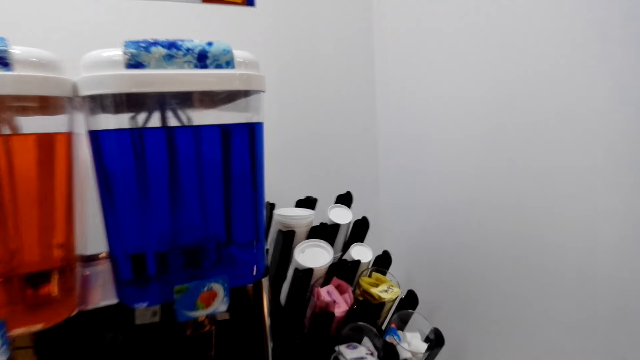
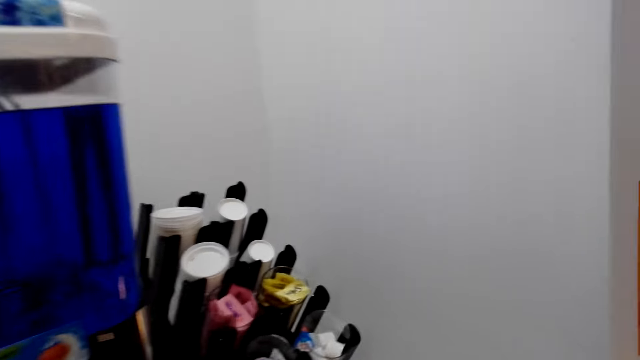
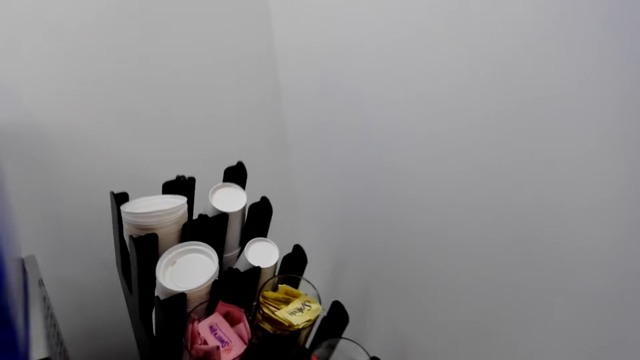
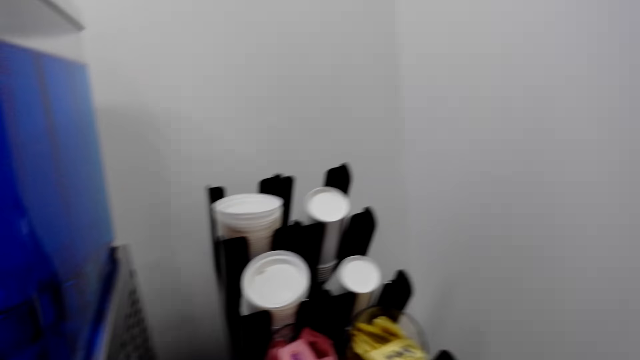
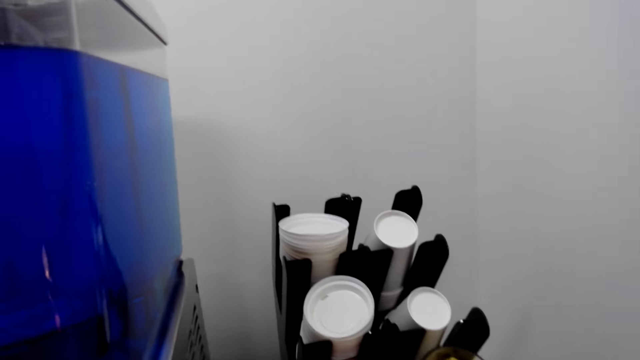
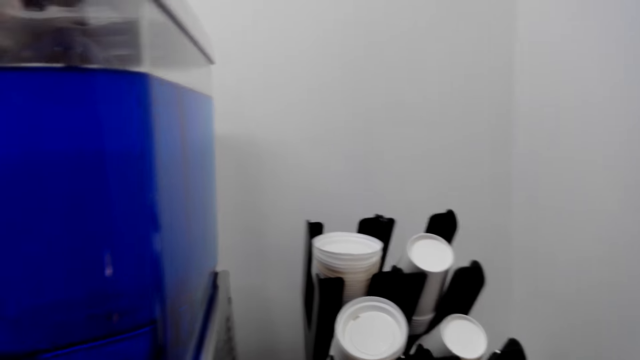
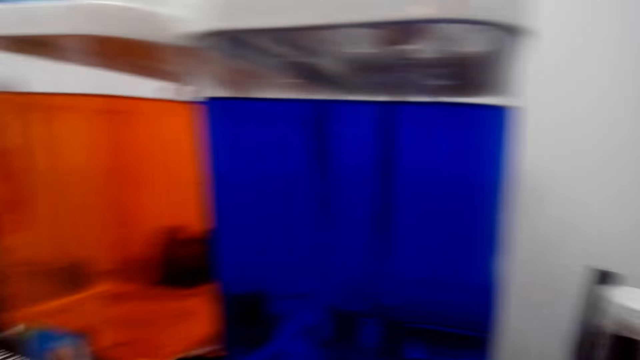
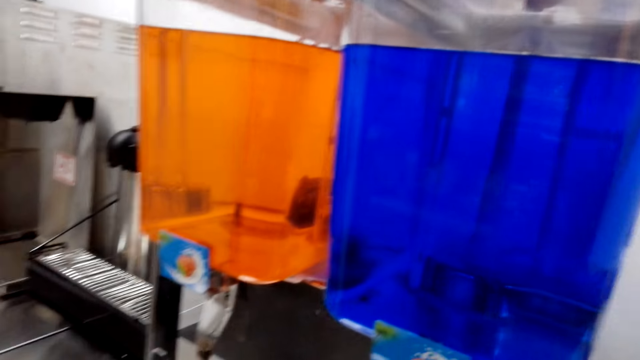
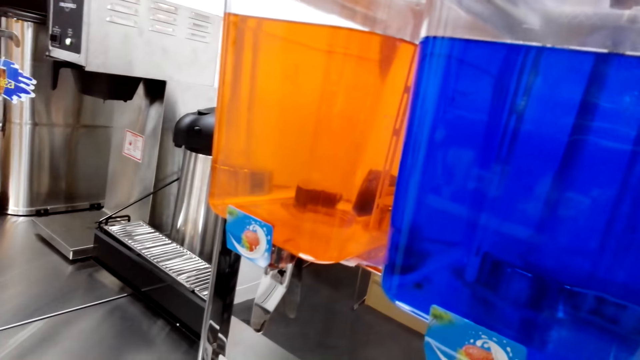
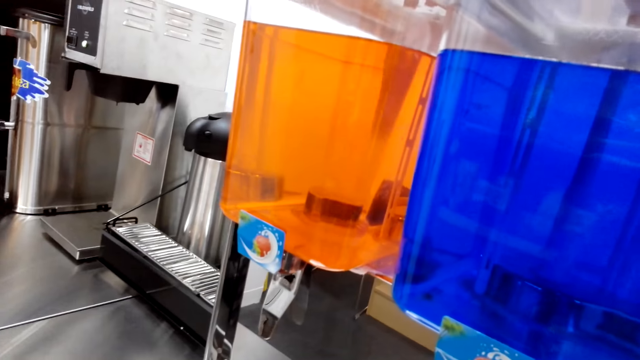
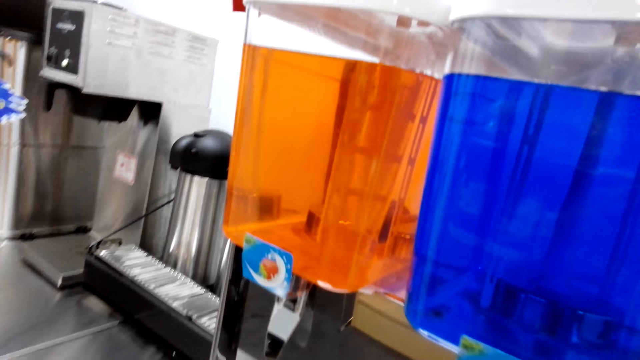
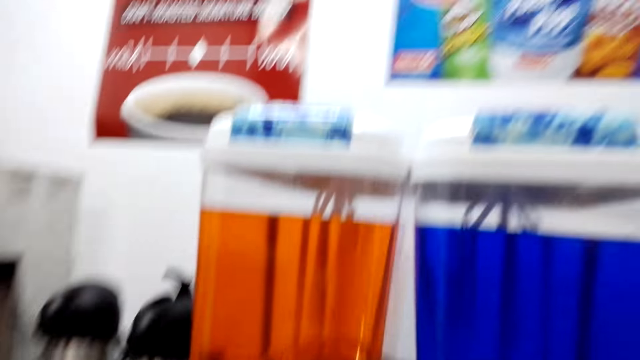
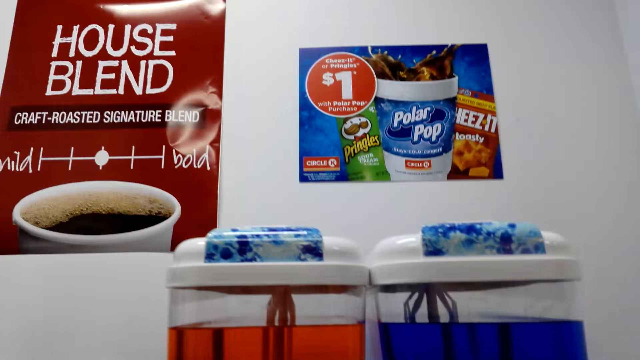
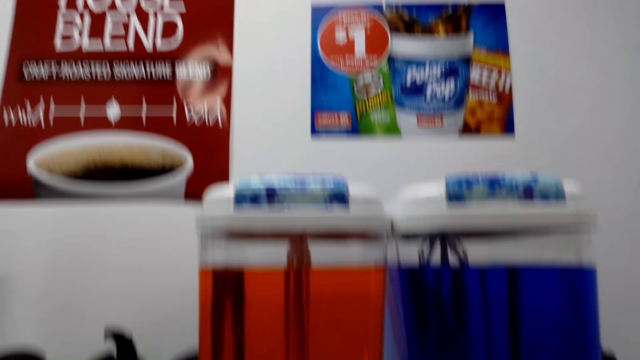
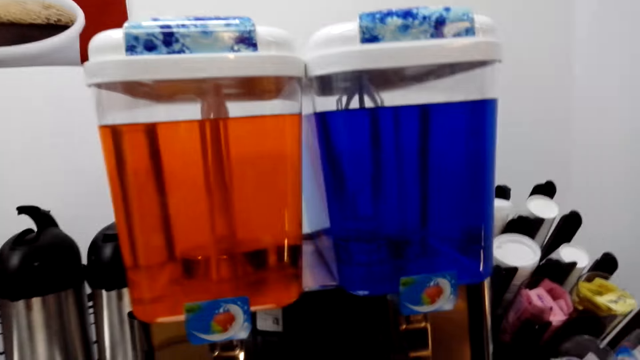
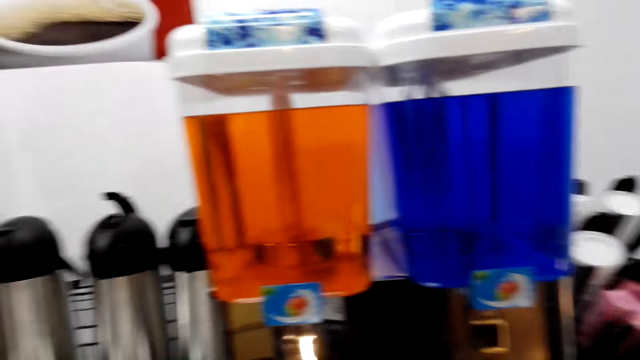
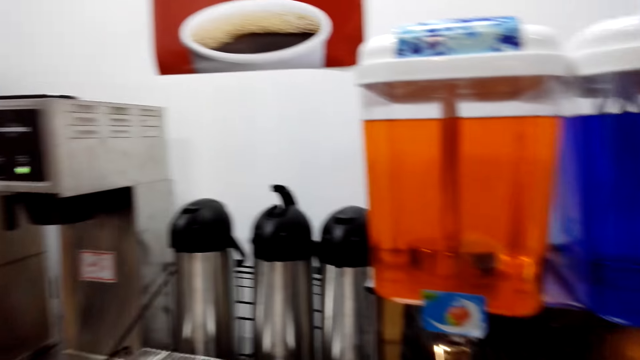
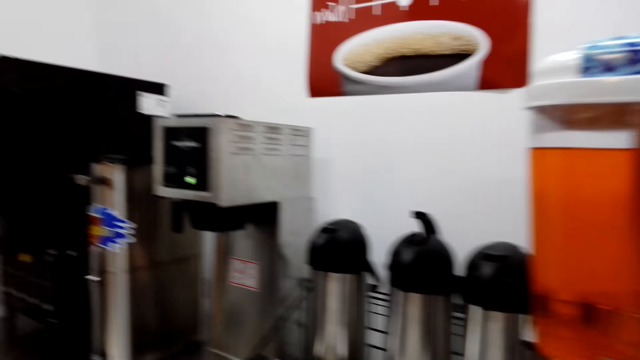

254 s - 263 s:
The camera wearer looks around. They move around. They collect something. They look around.

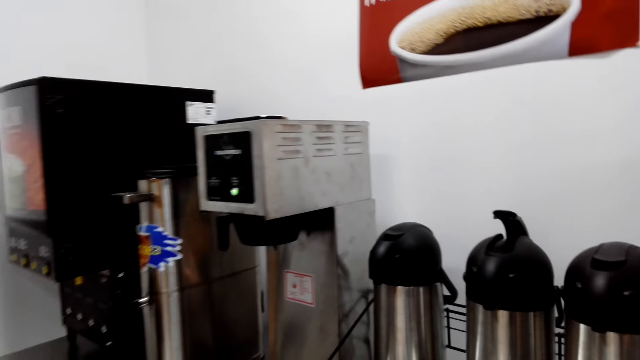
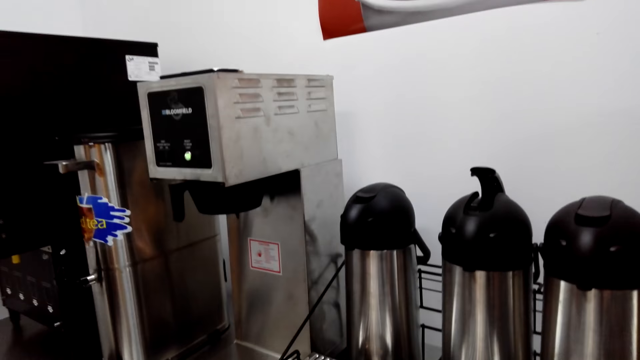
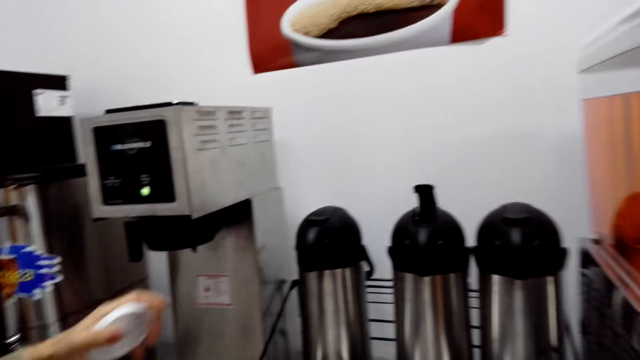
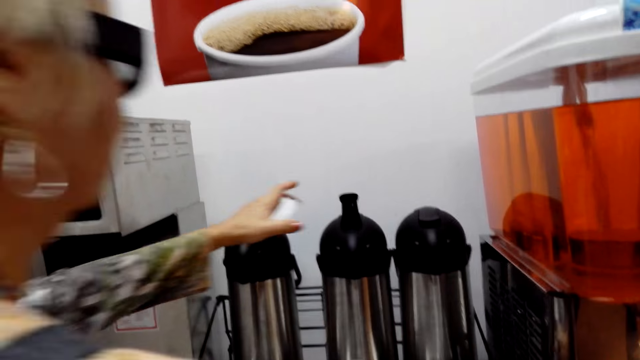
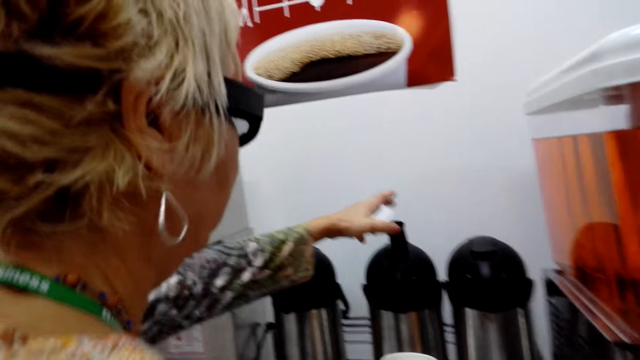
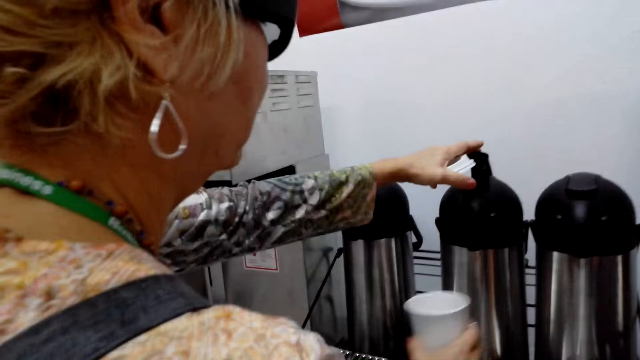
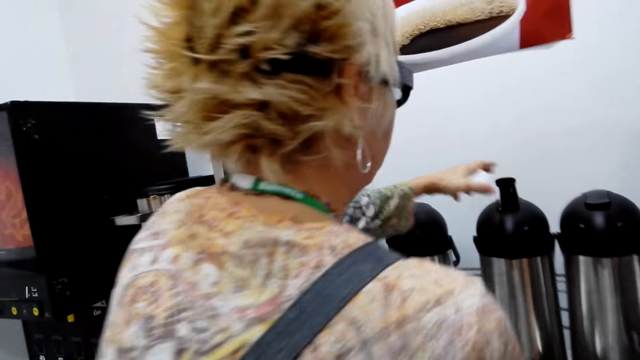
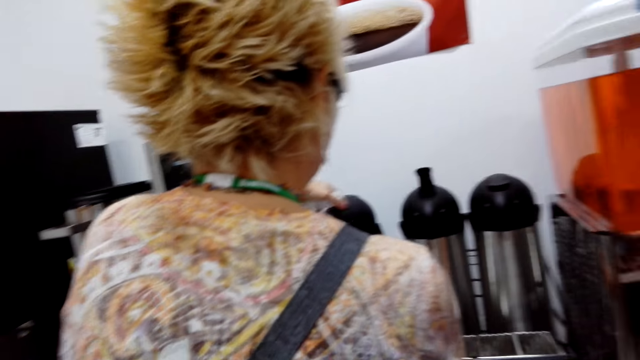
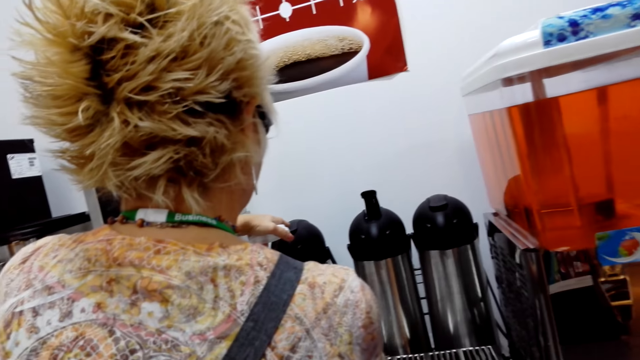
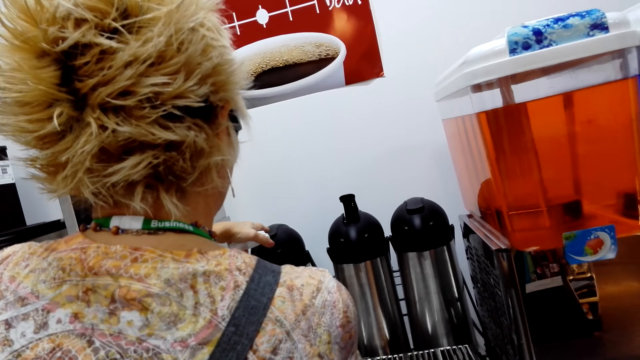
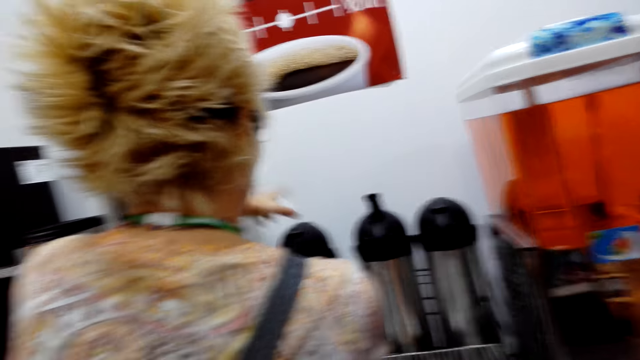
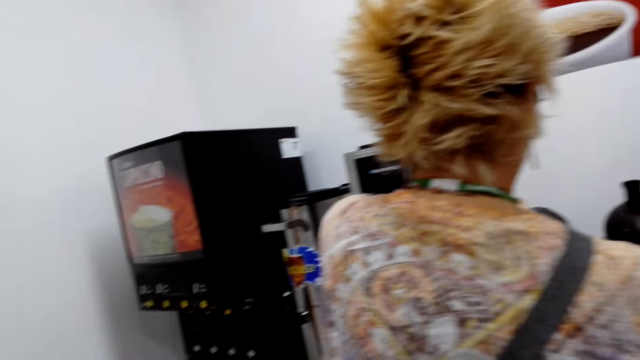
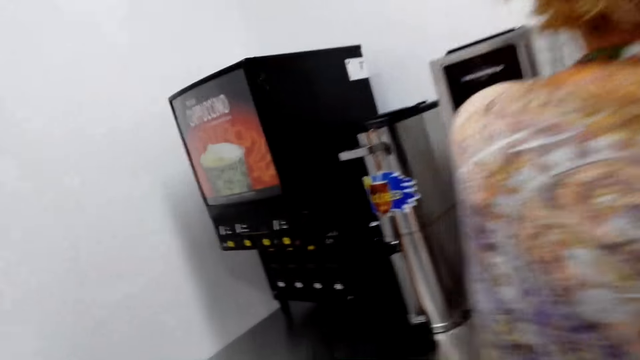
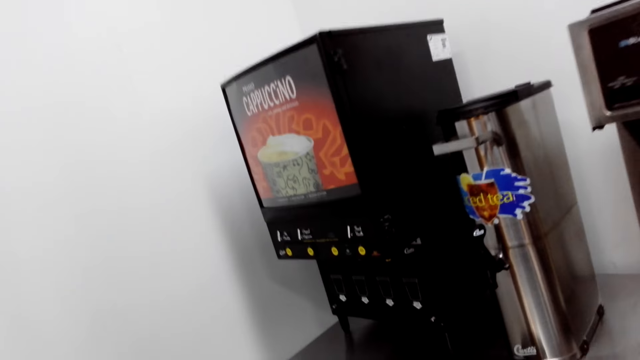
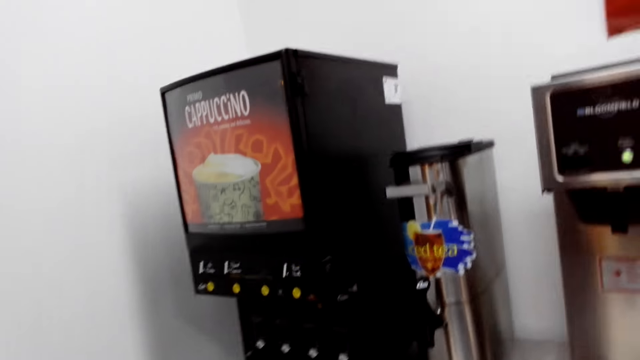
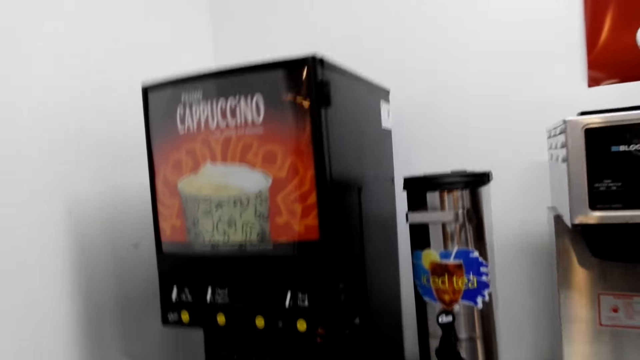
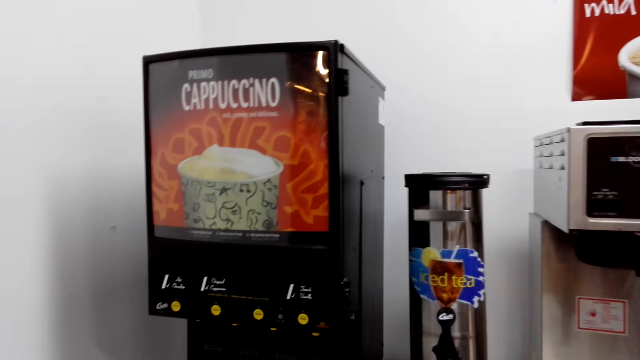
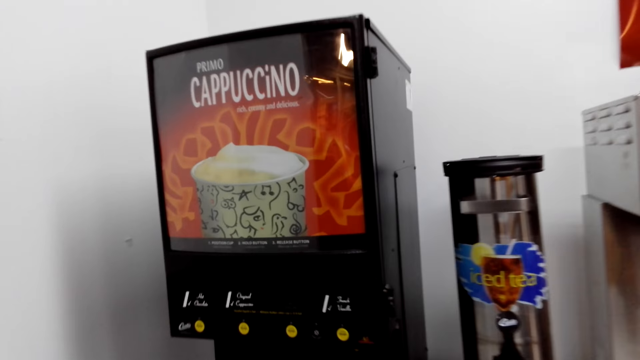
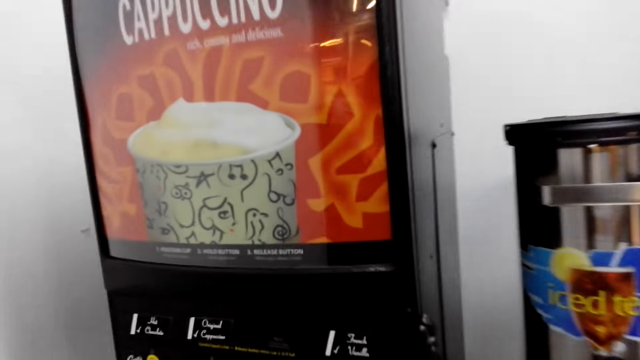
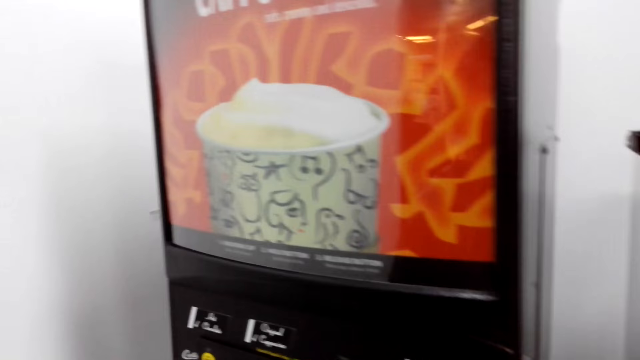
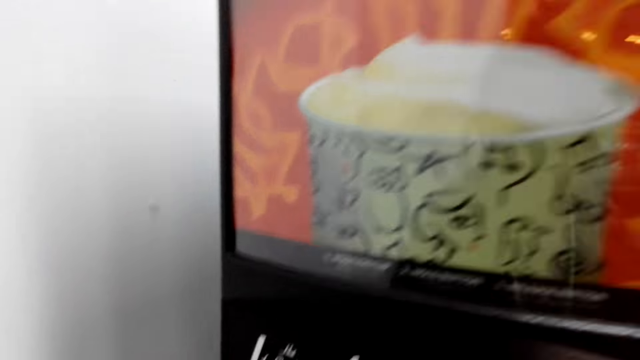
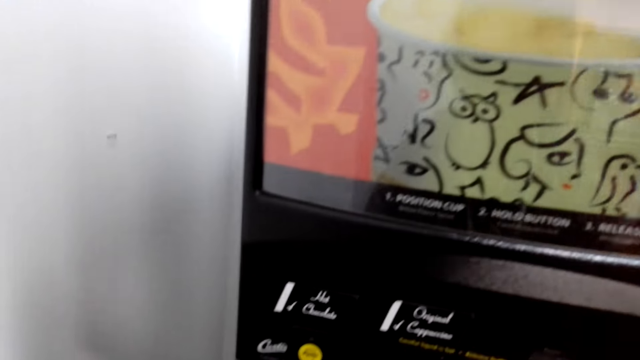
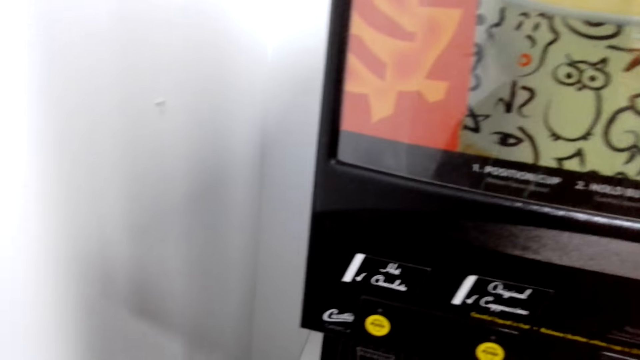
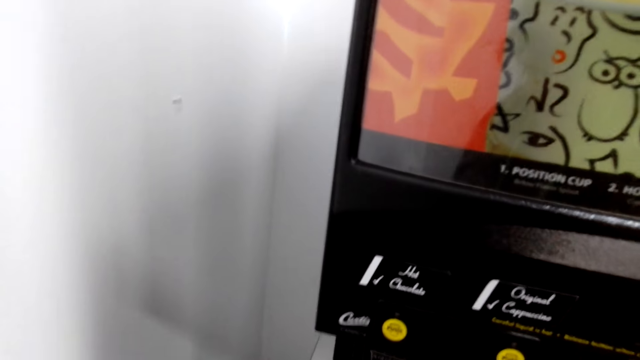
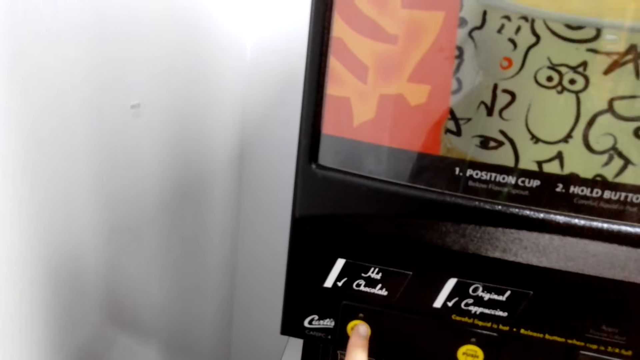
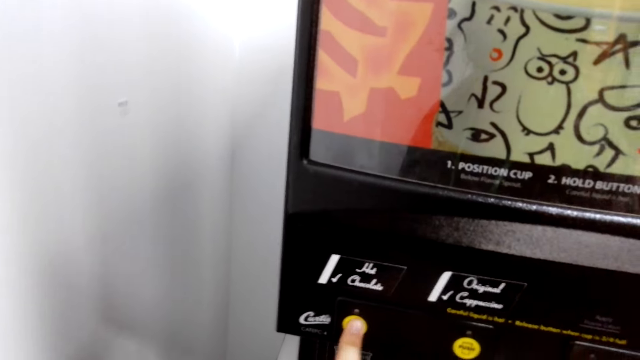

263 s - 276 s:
The camera wearer lifts a hand. A person holds a coffee machine. The camera wearer walks. They move around. They do something. They press on the machine.
